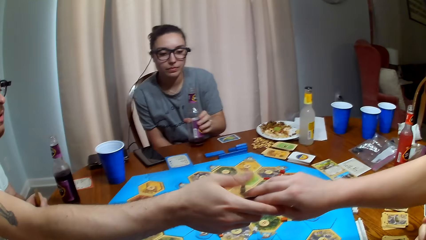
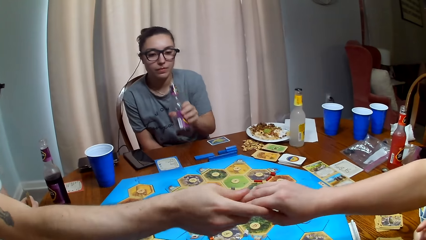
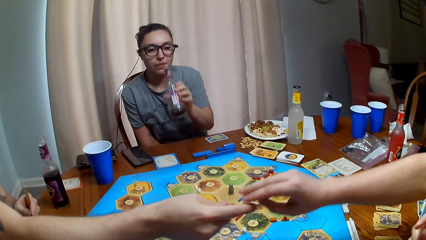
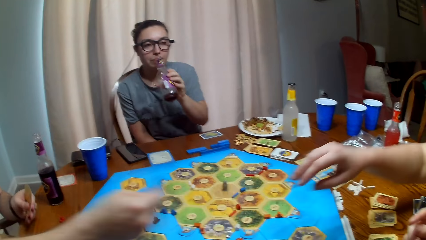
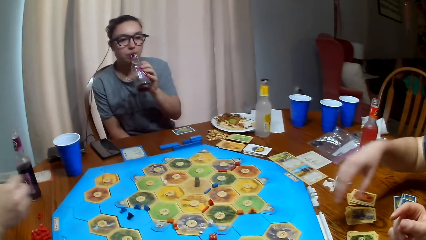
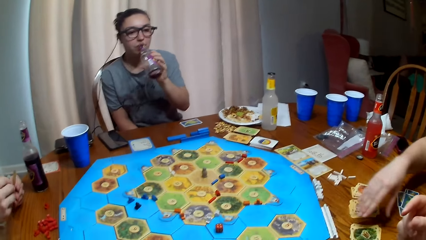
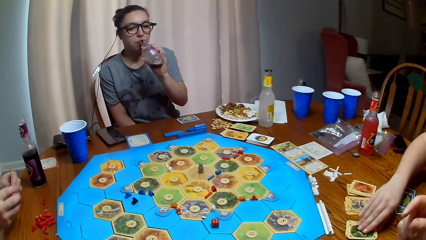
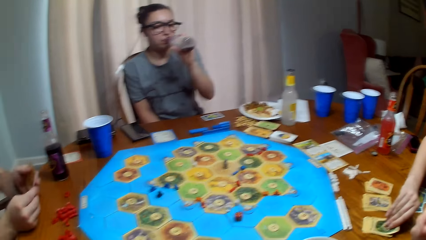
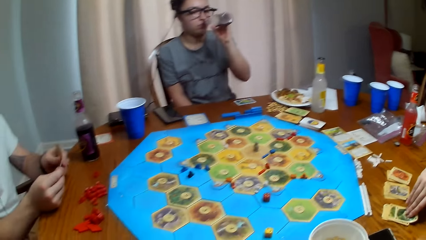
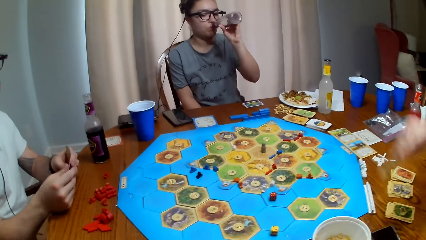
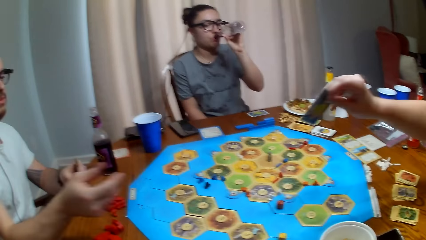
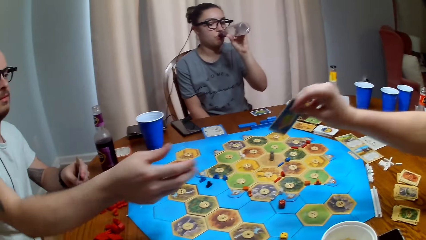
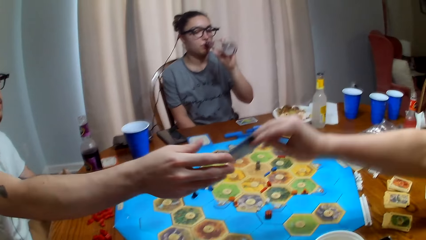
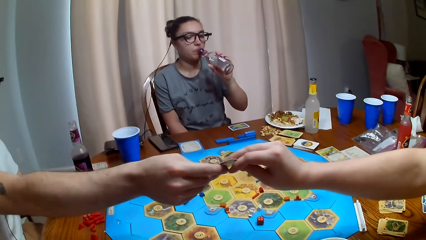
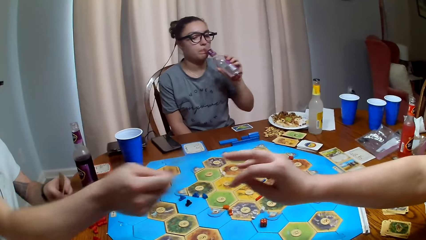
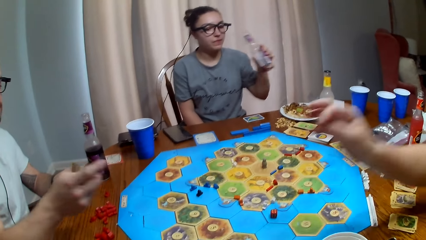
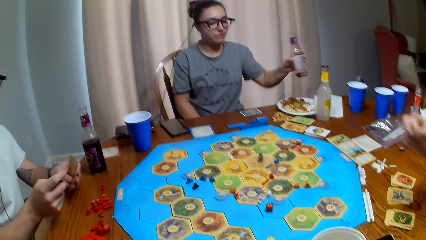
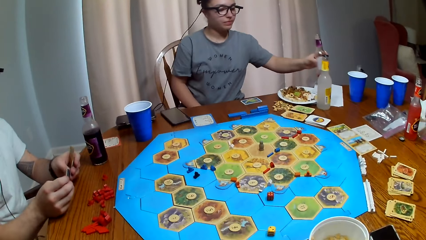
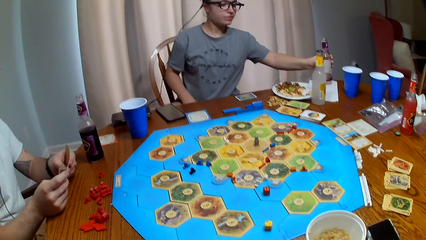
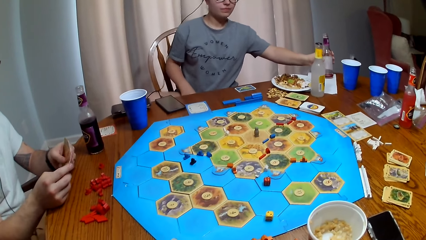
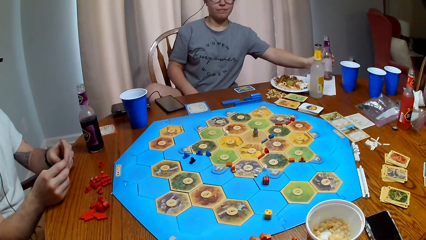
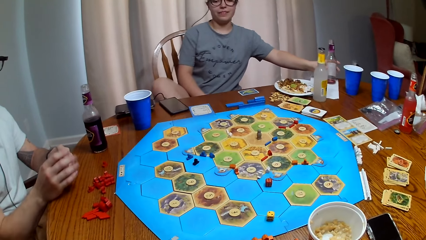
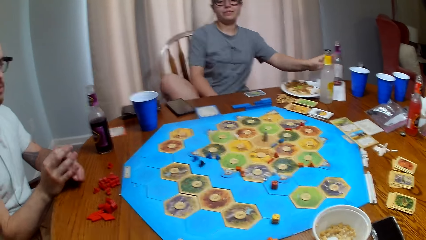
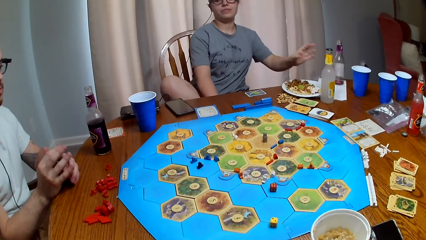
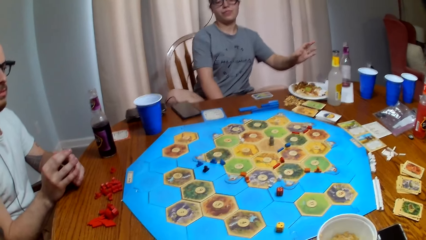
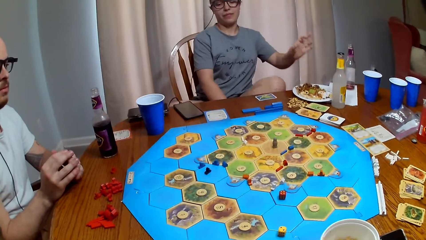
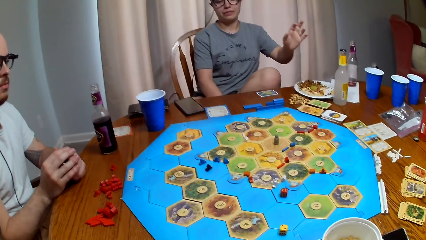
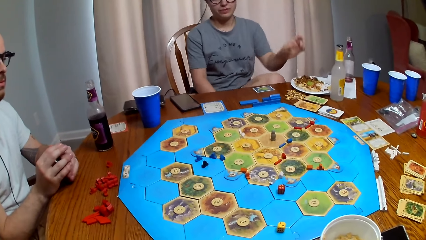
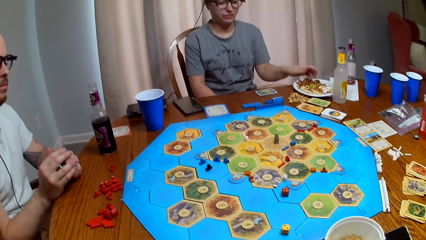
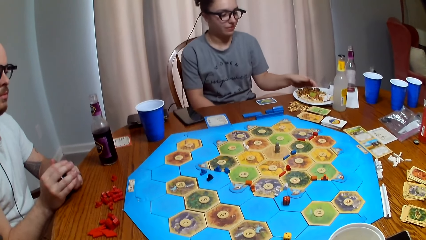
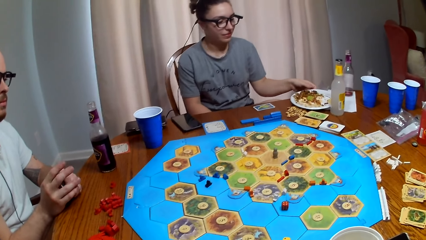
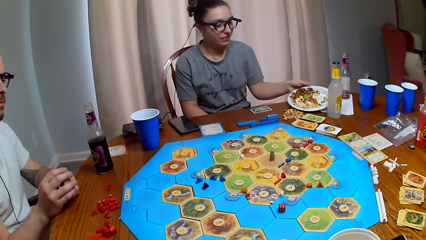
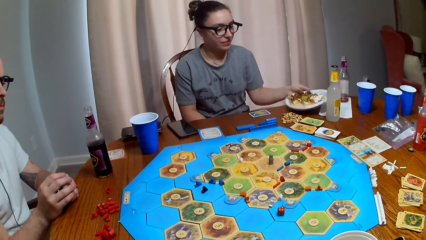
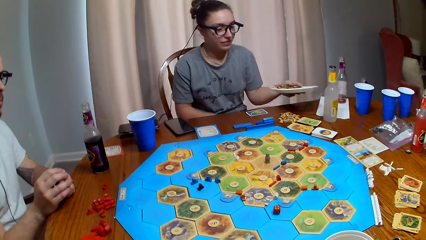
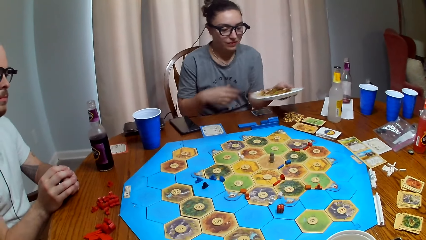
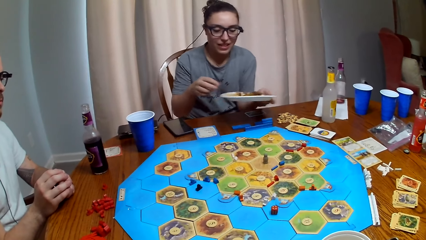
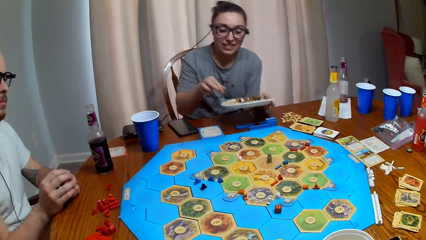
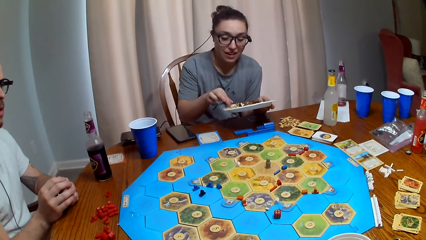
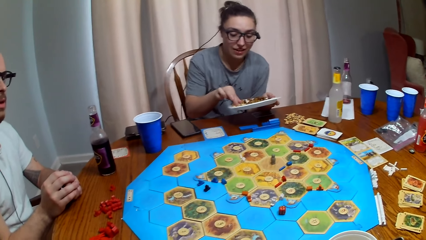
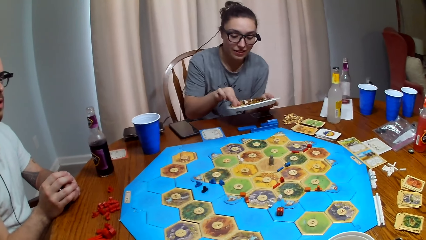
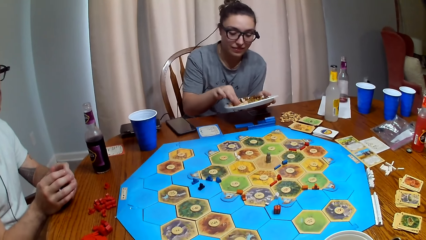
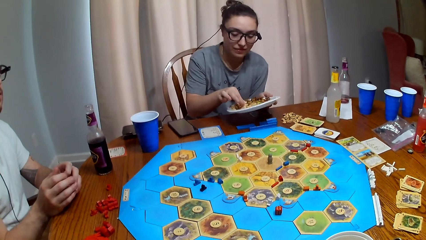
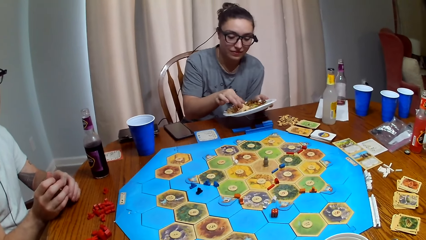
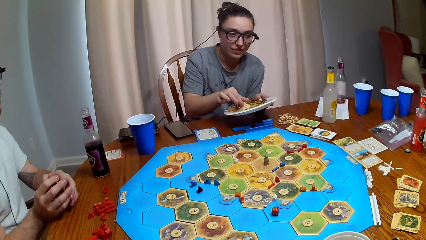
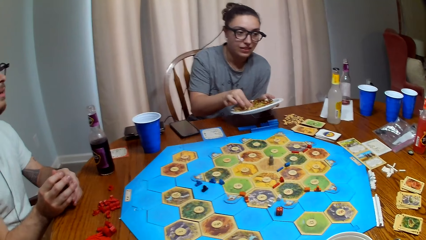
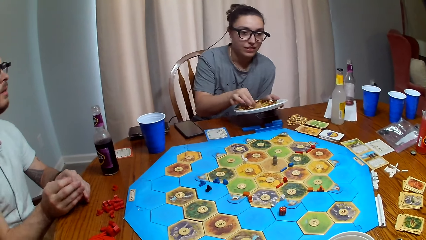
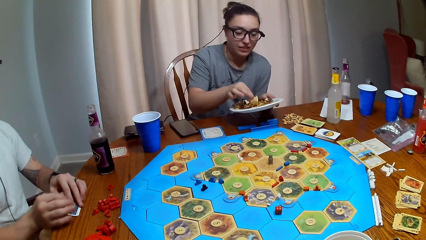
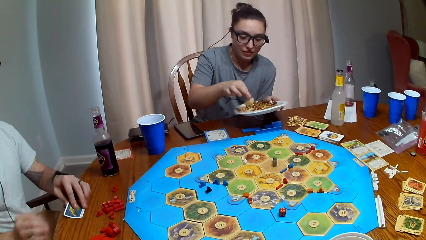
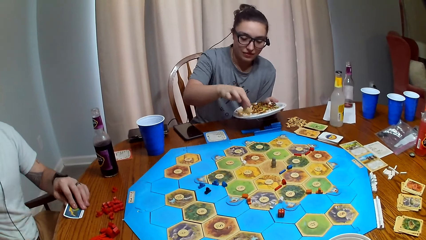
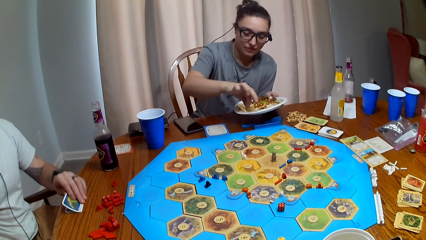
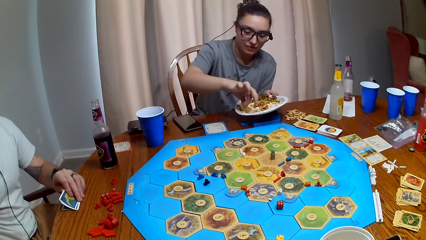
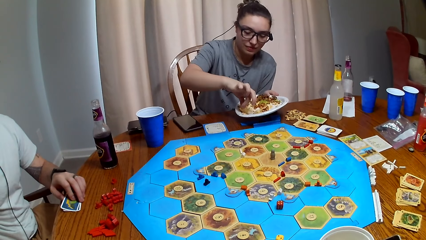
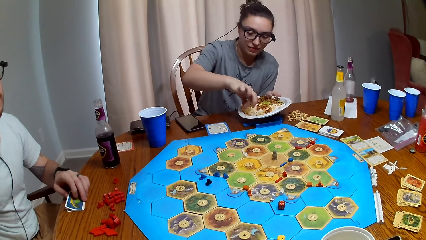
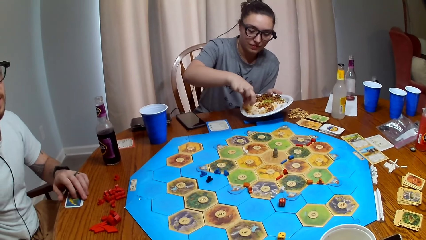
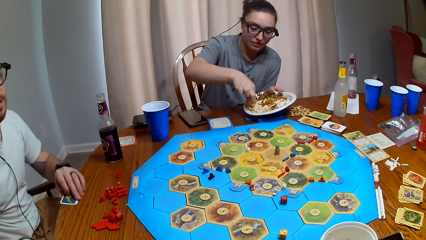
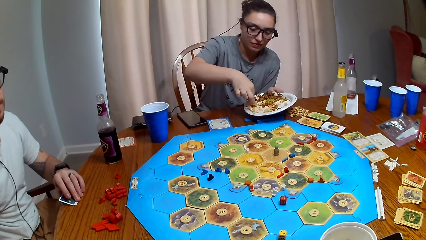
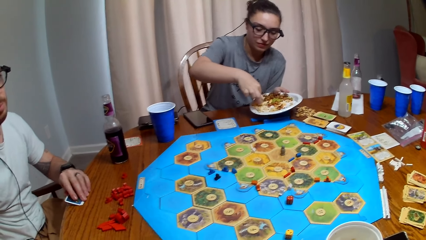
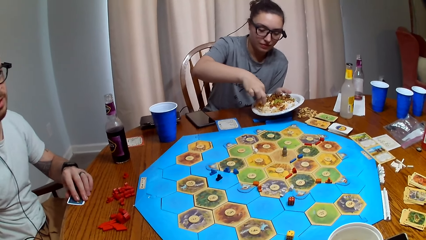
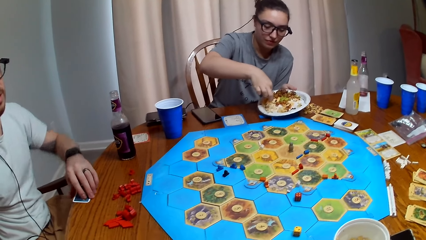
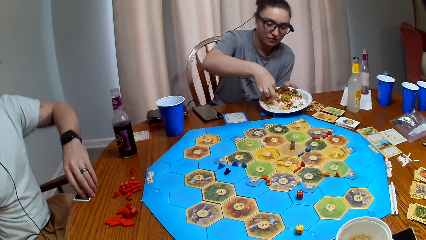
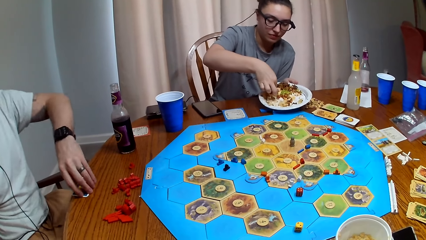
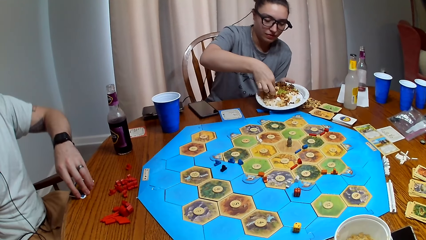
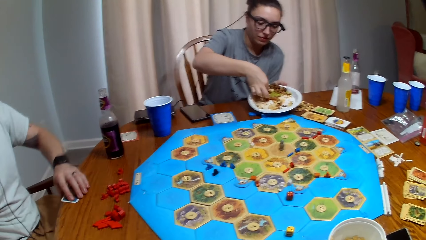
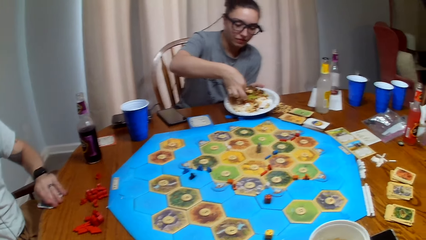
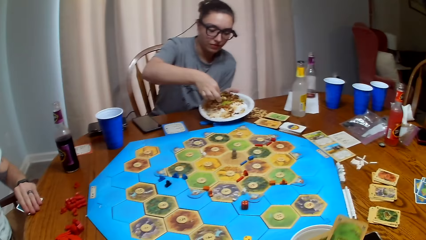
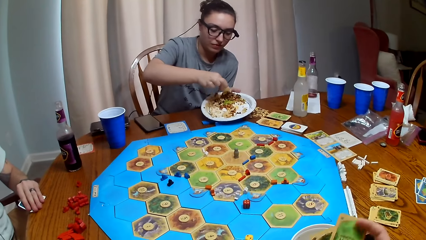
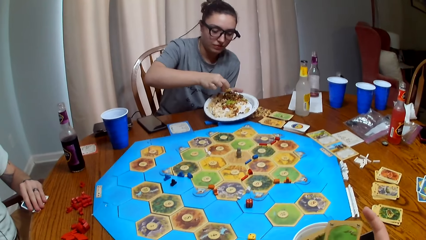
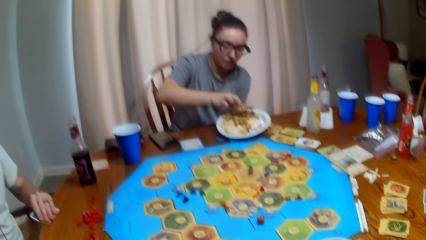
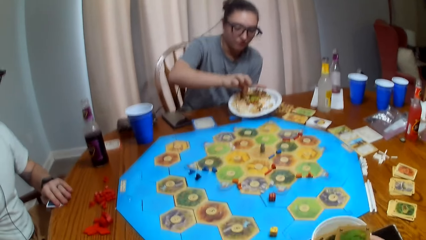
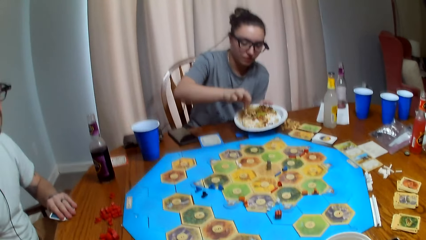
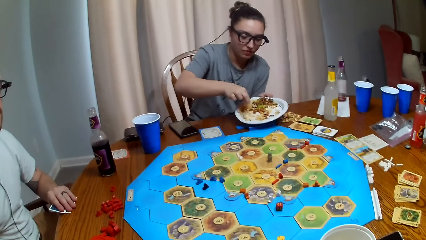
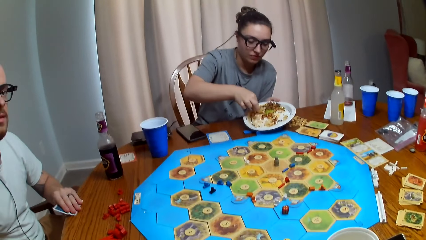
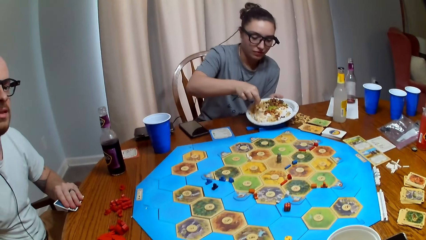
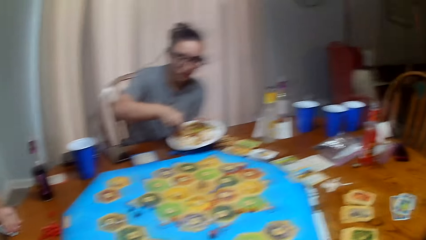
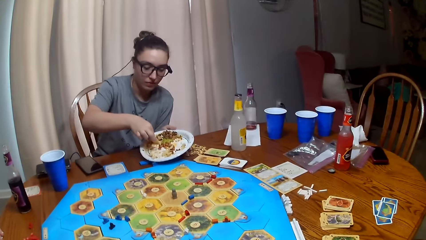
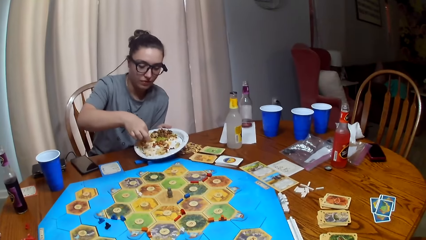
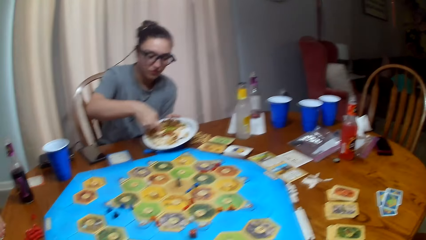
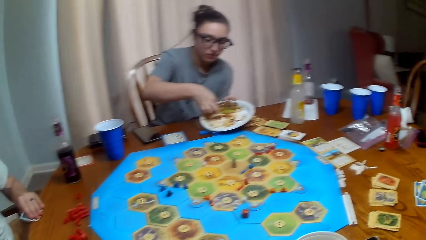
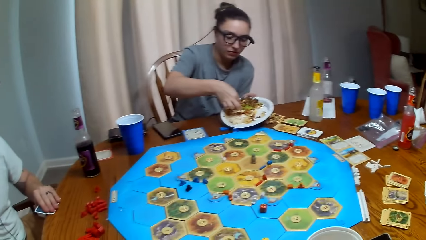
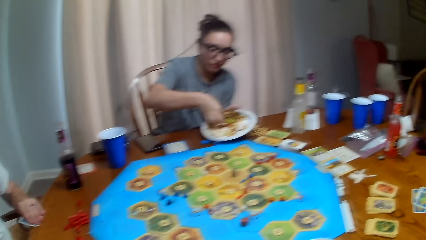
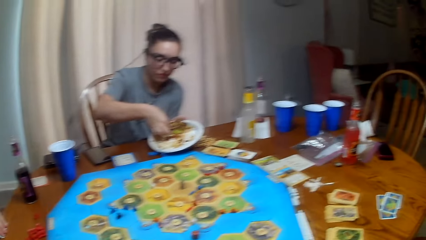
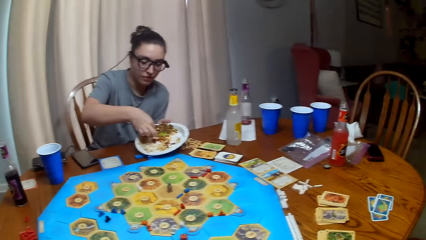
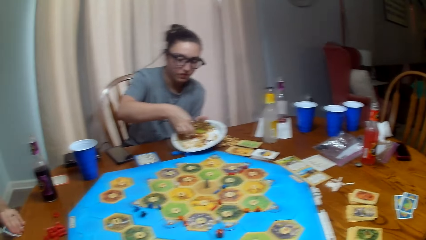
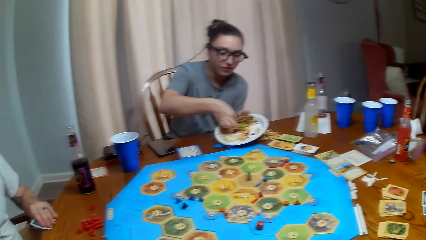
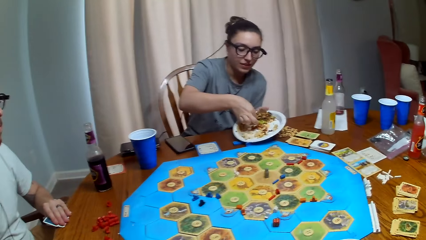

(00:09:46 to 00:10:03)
A person gives another person cards. The camera wearer dialogues with the other person and the first person. They laugh. The other person talks.
